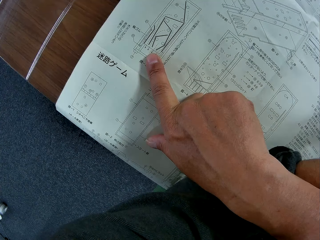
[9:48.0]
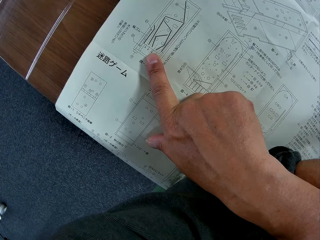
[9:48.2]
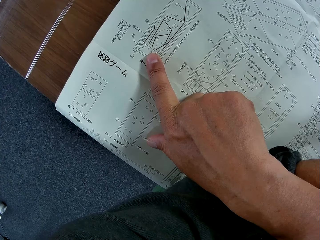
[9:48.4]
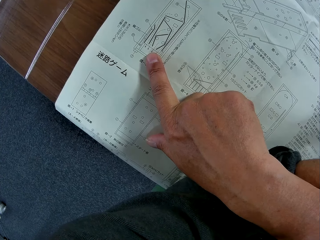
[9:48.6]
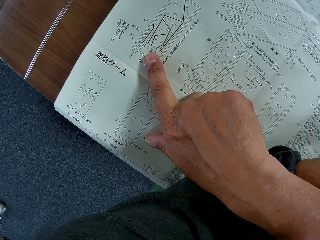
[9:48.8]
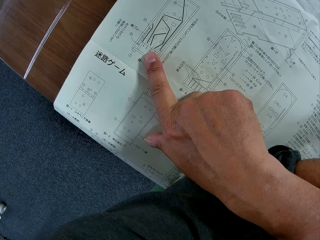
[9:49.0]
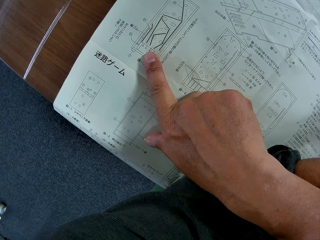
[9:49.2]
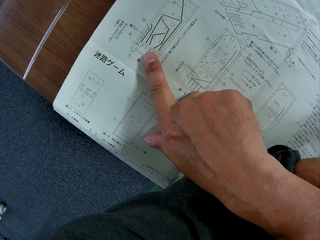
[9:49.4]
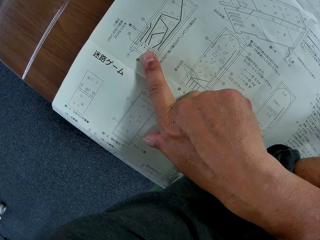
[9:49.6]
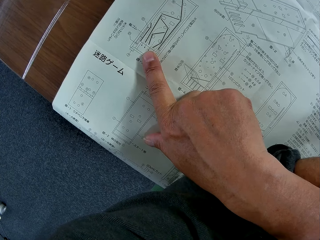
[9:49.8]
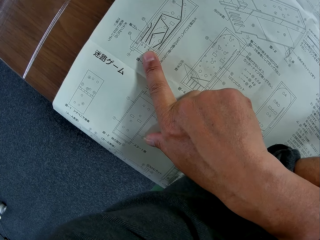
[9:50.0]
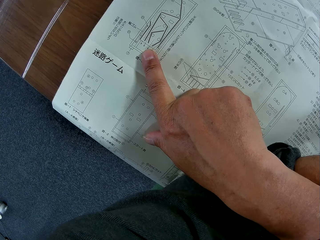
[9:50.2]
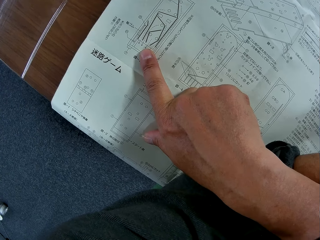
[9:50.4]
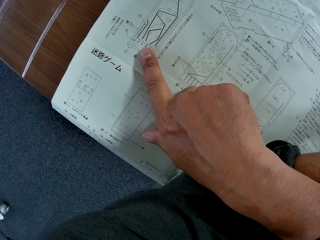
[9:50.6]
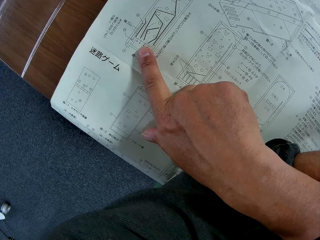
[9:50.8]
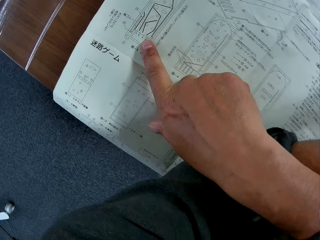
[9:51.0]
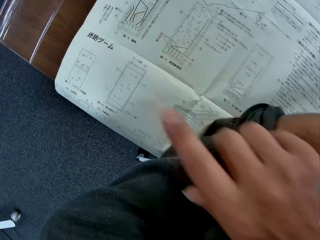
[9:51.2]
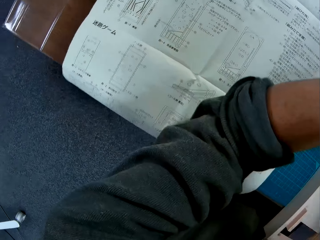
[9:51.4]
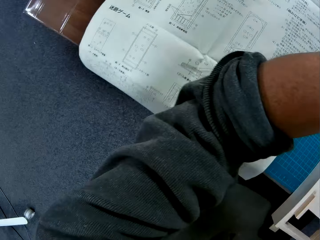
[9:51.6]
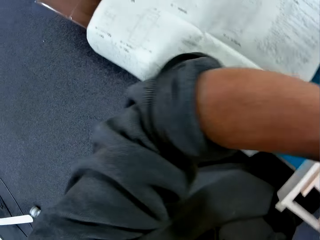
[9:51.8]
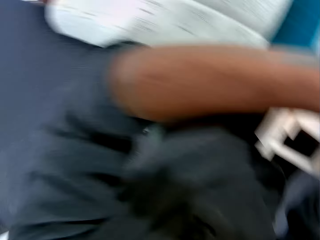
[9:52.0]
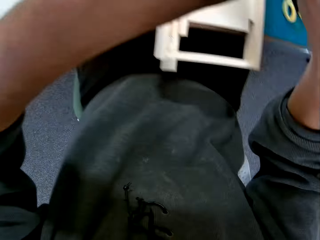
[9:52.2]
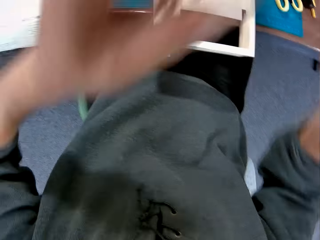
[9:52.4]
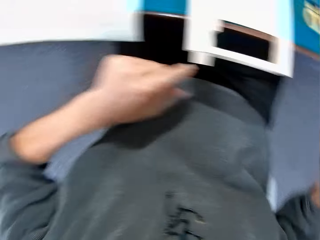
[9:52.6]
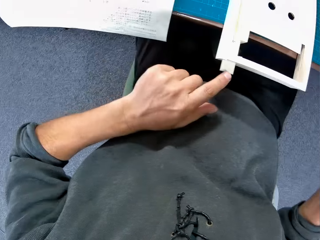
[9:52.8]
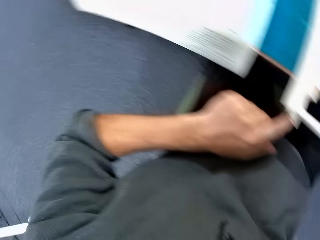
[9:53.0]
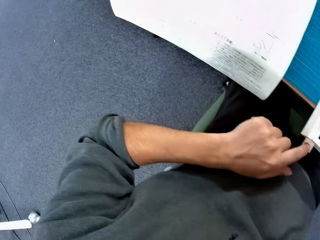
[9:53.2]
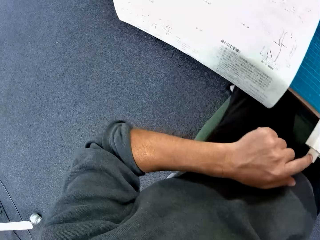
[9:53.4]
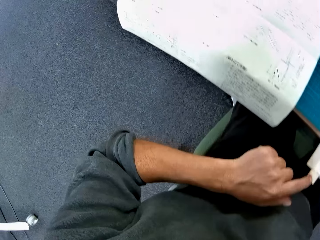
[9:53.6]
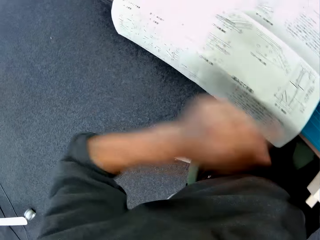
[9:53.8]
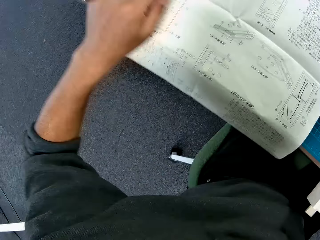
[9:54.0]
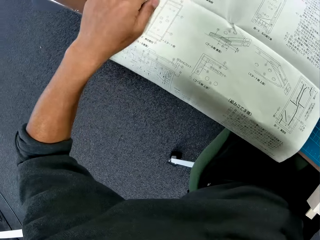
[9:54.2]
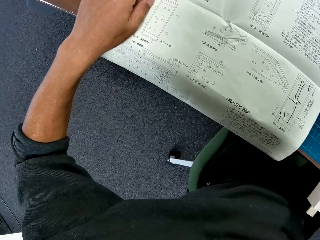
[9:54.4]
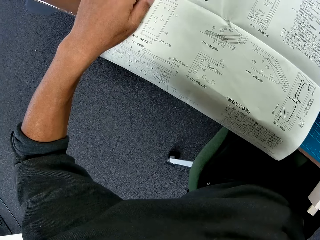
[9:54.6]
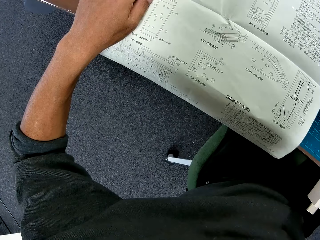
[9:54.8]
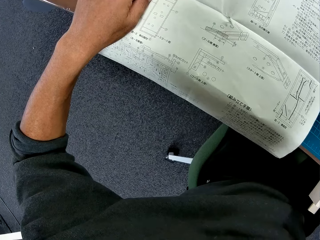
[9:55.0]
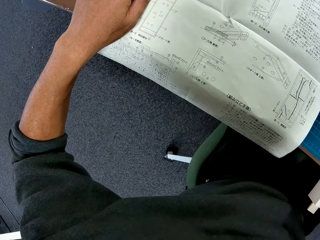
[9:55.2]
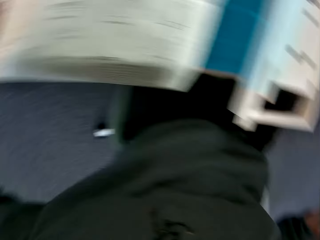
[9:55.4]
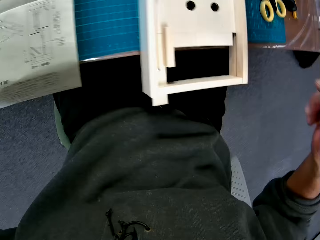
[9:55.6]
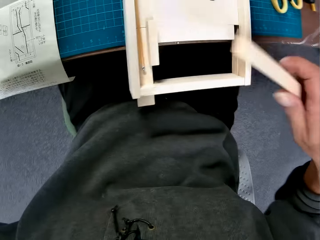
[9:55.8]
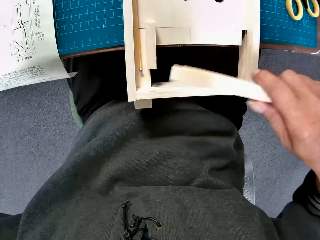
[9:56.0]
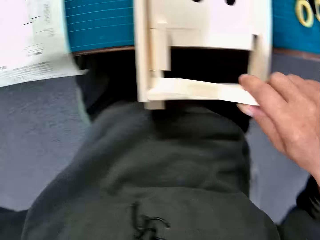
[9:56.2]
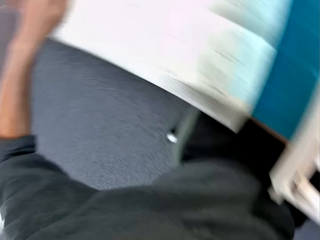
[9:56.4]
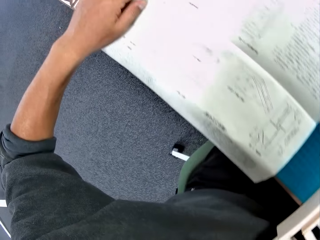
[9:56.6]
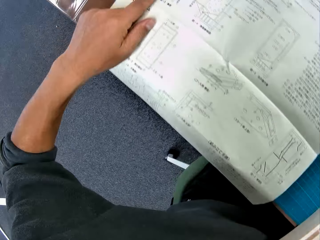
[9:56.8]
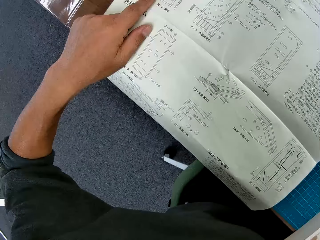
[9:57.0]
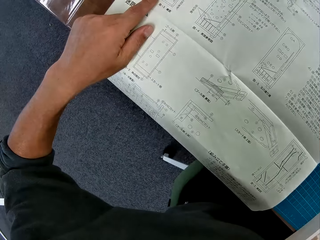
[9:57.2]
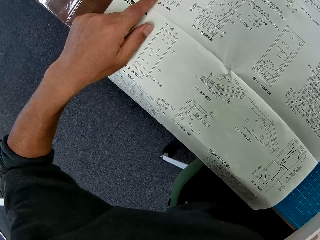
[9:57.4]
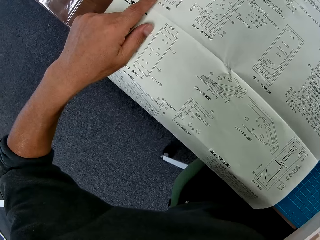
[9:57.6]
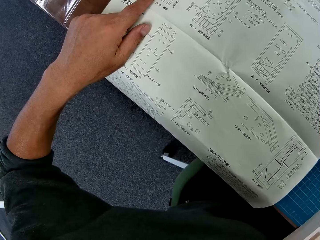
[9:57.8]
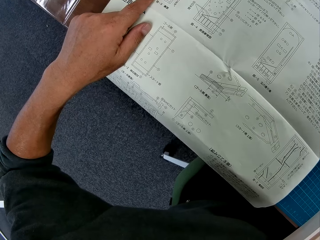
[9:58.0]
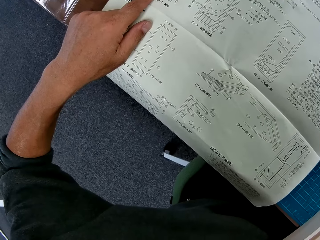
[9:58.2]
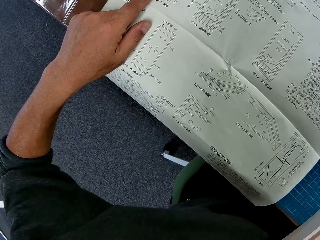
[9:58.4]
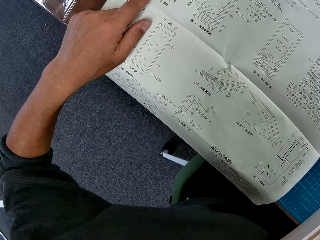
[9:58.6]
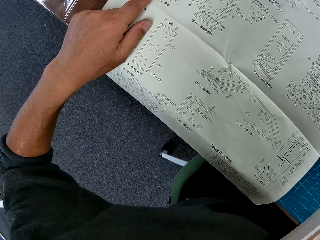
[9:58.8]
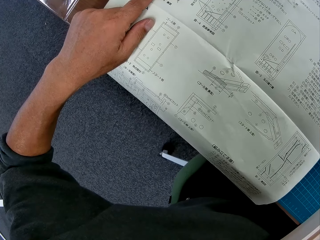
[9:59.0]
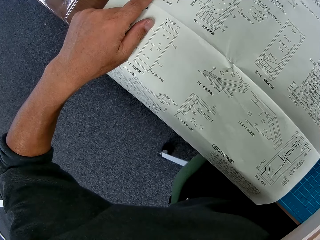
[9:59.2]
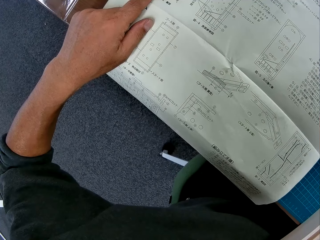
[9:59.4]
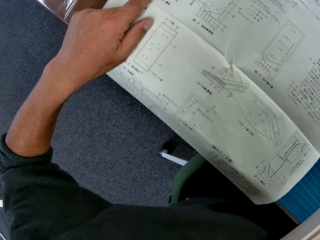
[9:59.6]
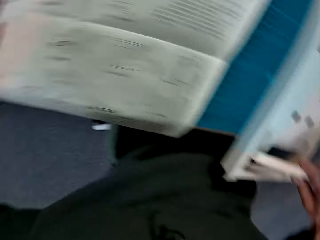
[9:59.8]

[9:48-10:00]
The camera wearer sits up. He touches the wooden component with his left hand. He places his left hand on the instruction paper or modelling manual. He turns to the model and places a modelling material piece on the model. He turns to the modelling manual. He refers to the modelling manual.

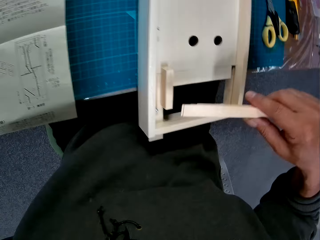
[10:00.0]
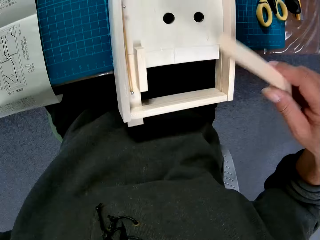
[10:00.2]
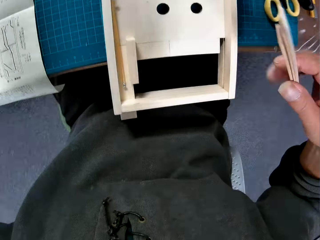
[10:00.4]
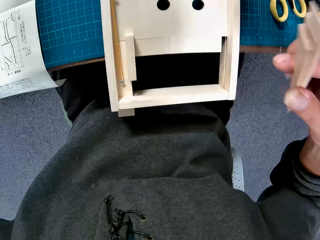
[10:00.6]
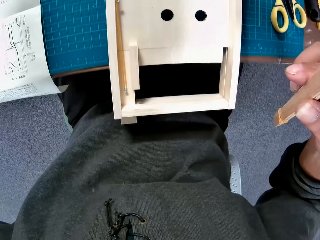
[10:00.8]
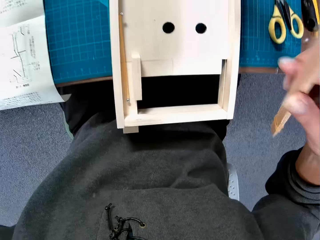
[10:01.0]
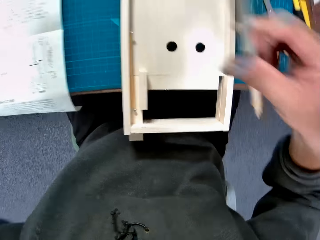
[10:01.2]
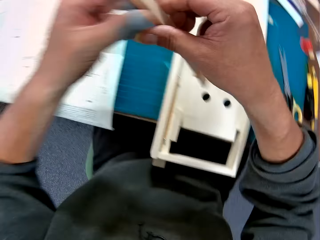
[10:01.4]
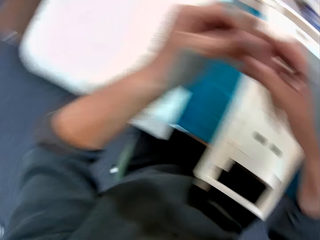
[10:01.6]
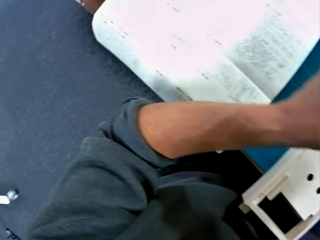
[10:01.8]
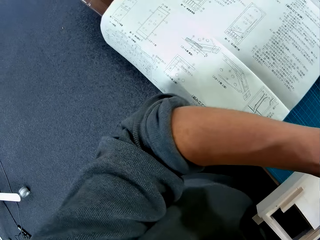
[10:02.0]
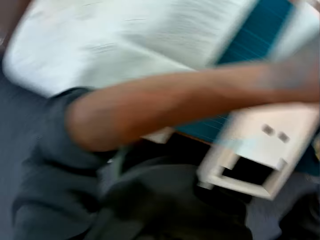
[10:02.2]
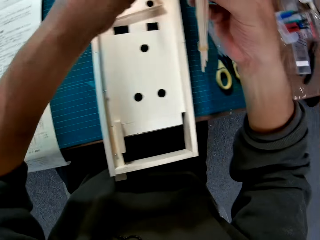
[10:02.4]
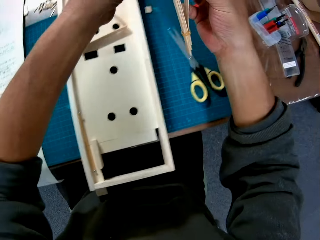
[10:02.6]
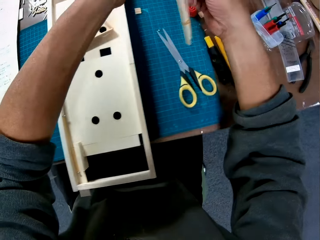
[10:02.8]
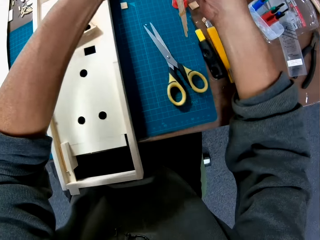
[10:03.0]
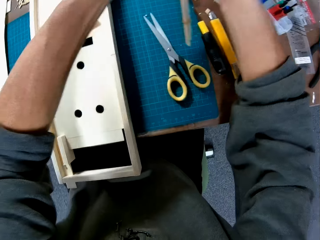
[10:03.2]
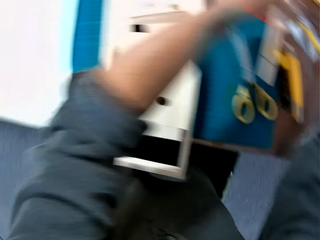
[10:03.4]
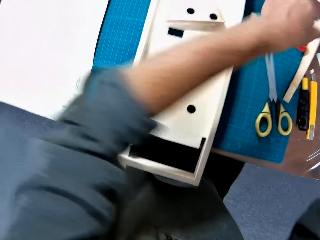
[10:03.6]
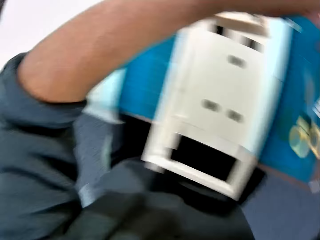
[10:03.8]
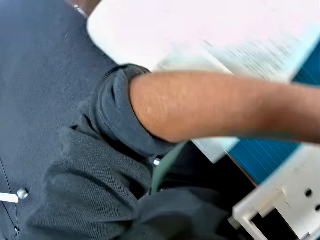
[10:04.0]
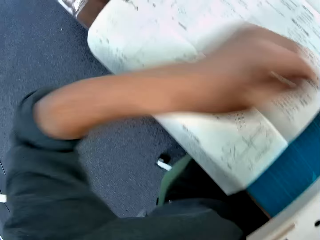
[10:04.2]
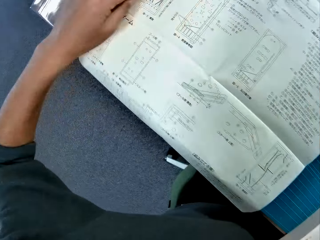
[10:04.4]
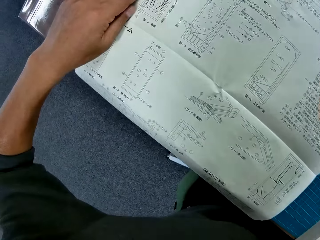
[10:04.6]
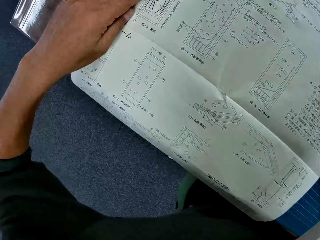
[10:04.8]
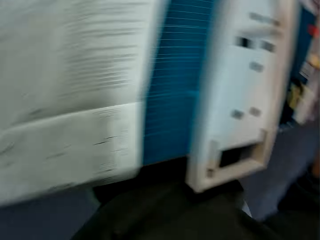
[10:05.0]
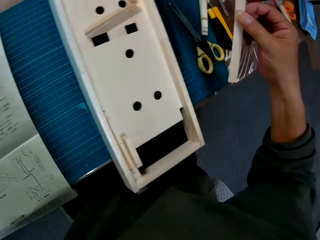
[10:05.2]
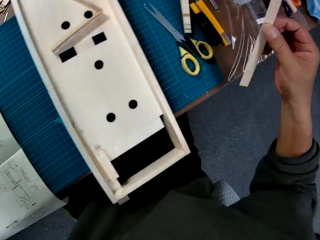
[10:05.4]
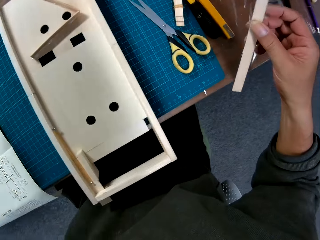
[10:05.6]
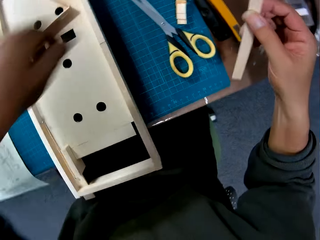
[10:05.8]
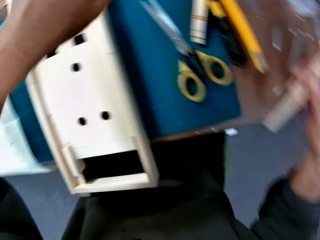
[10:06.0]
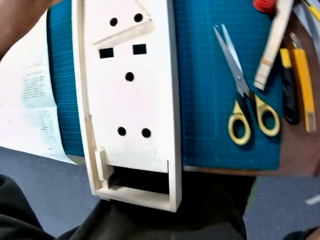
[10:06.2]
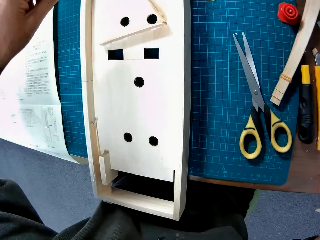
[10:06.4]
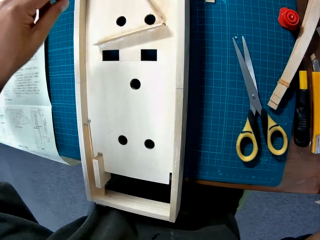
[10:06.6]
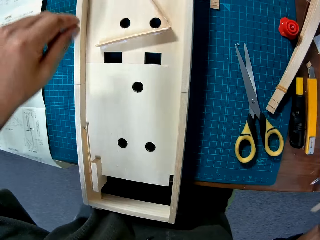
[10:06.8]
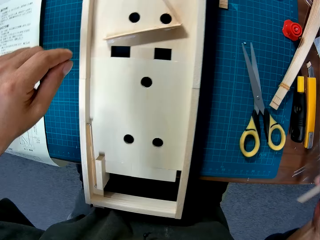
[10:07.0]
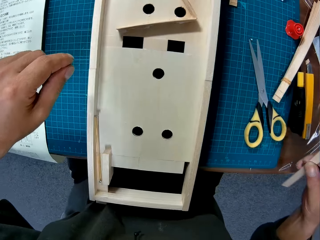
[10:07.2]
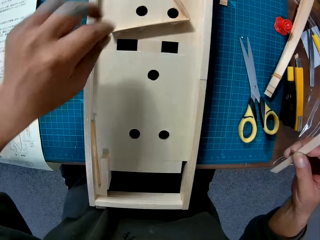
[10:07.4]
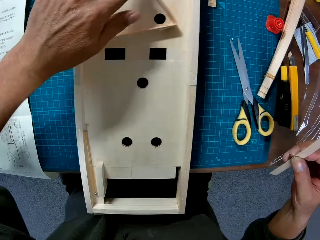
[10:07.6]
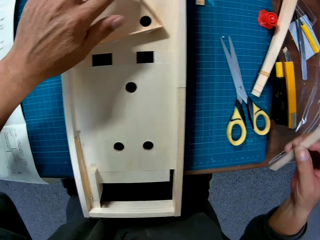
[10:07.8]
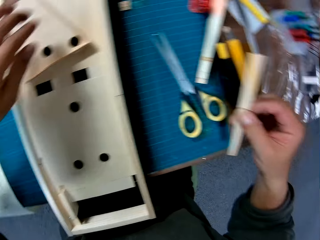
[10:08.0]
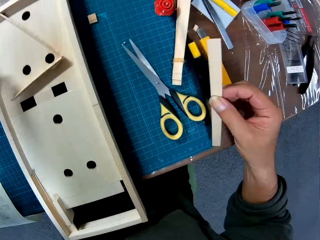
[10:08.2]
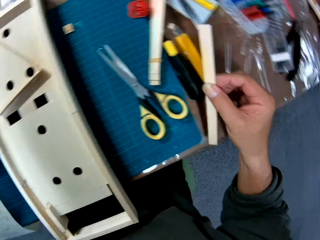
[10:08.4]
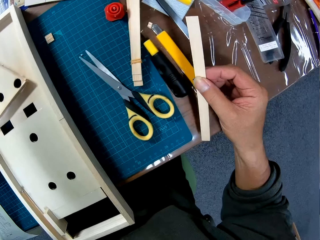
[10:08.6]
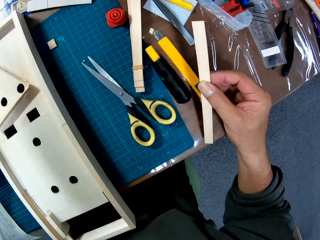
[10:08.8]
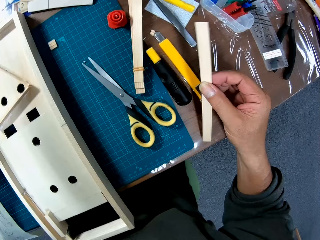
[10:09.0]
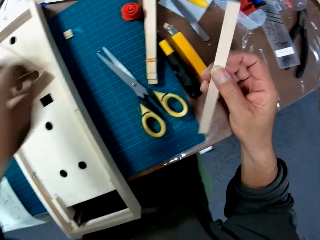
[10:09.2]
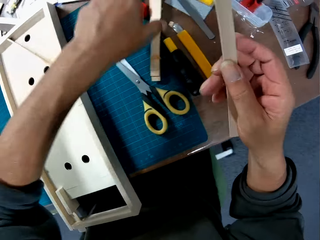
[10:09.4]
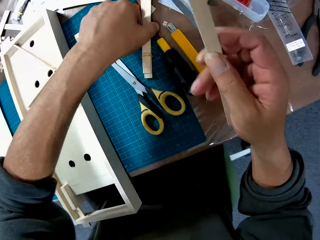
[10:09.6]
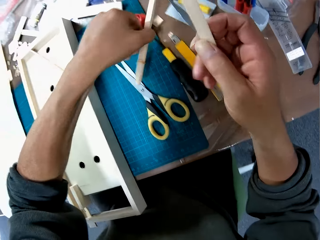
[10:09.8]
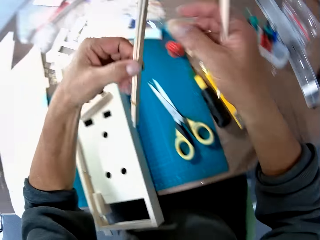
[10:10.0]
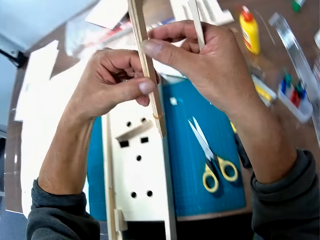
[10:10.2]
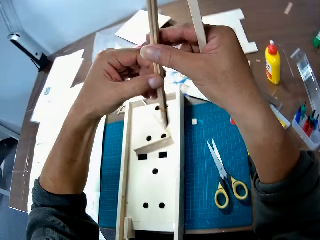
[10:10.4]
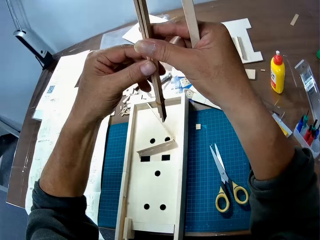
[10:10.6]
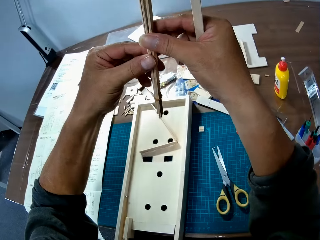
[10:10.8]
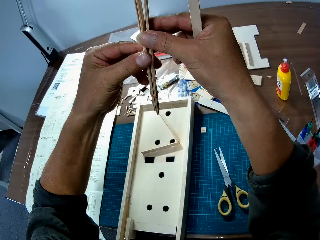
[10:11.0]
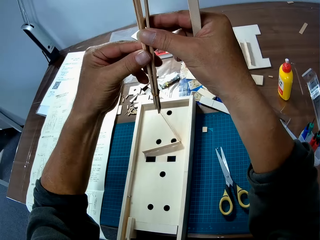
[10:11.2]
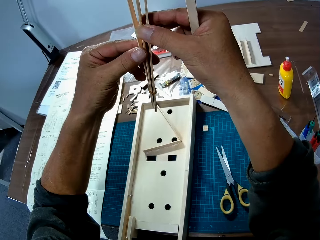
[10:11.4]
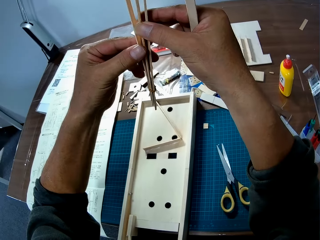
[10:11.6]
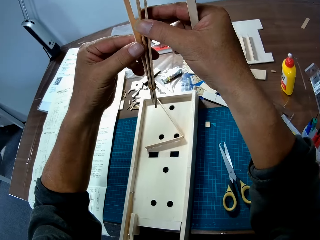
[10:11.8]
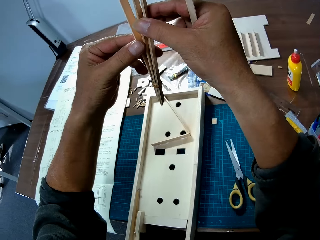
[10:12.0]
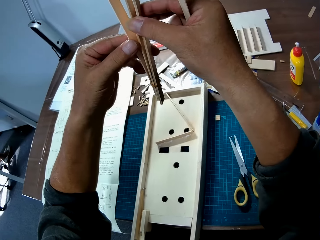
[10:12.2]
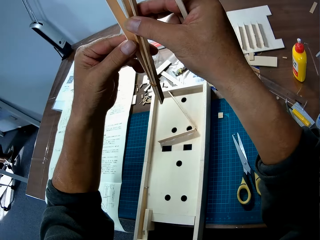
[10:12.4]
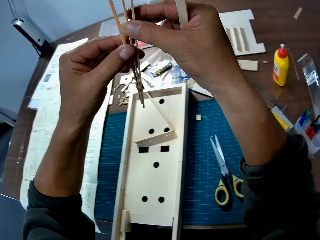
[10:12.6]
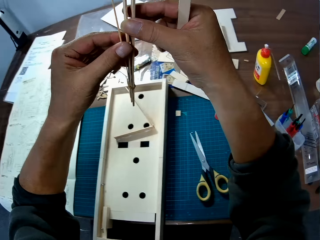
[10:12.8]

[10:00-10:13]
The camera wearer turns to the model. He holds the modelling material pieces. He removes a piece of wood from a bundle of wood. He places the modelling material piece on a cutting mat. He turns to the modelling manual. He places his left hand on the instruction paper. He turns to the model. He picks up a modelling material piece from the cutting mat. He picks up the bundle of wood from the table with his left hand. He holds the modelling material pieces.
